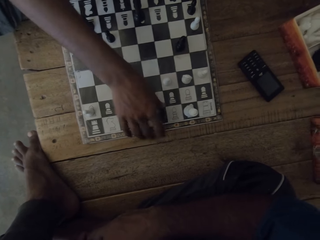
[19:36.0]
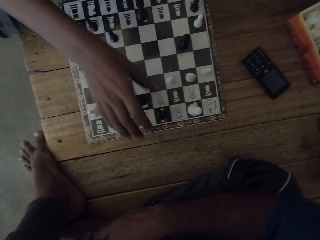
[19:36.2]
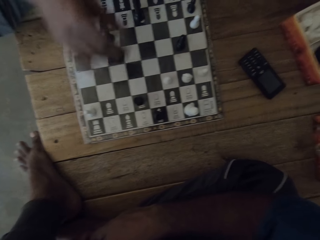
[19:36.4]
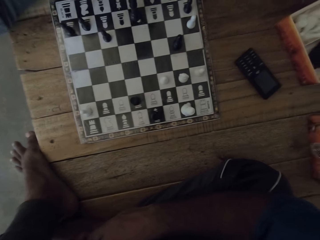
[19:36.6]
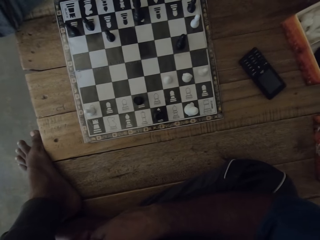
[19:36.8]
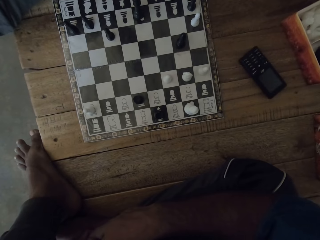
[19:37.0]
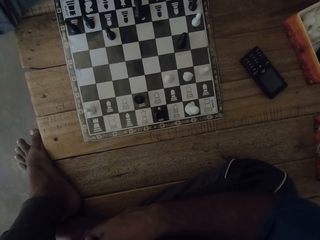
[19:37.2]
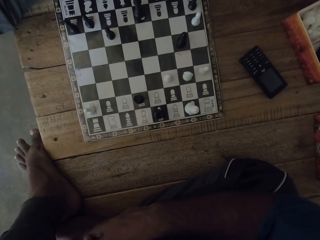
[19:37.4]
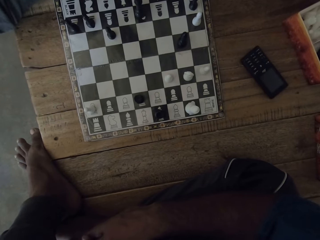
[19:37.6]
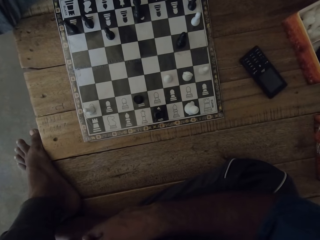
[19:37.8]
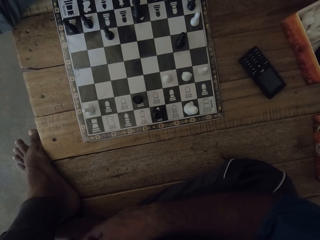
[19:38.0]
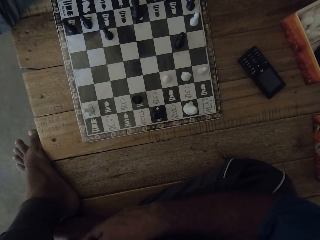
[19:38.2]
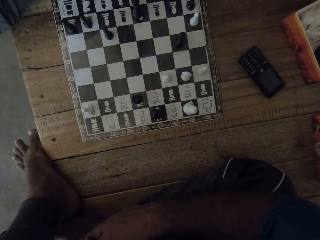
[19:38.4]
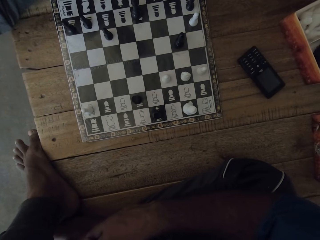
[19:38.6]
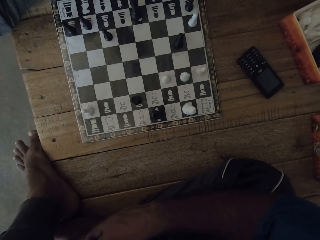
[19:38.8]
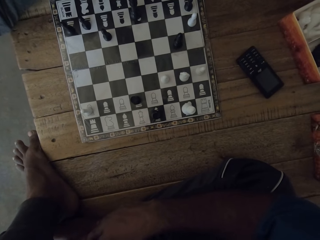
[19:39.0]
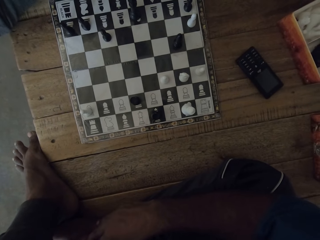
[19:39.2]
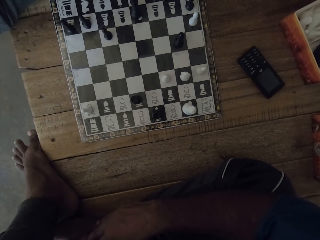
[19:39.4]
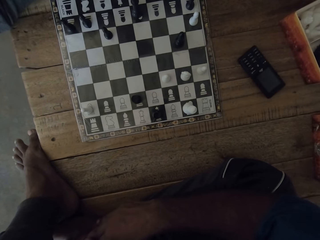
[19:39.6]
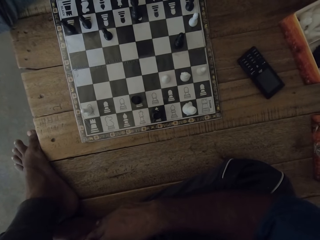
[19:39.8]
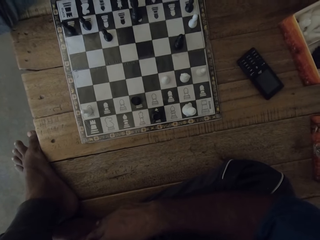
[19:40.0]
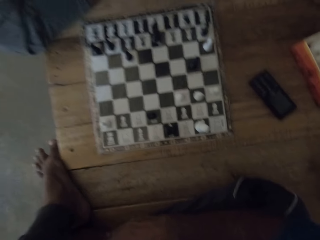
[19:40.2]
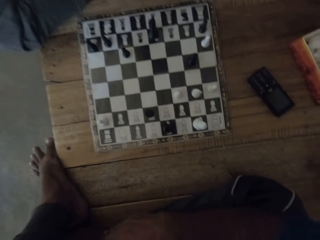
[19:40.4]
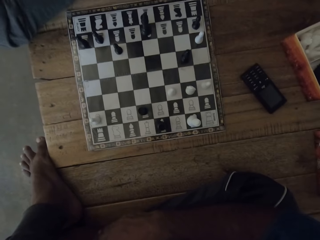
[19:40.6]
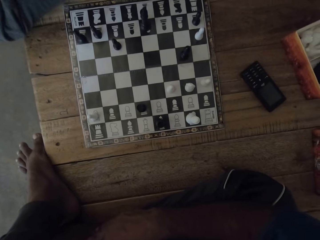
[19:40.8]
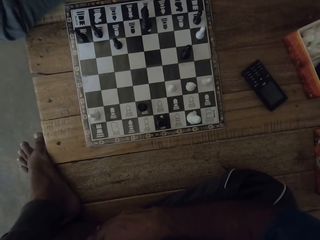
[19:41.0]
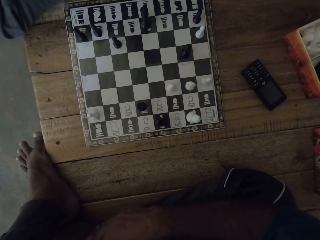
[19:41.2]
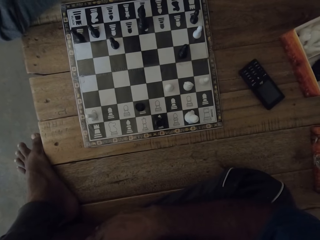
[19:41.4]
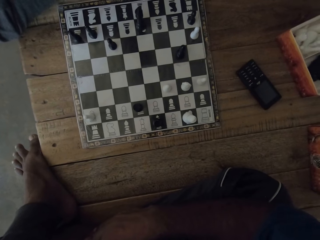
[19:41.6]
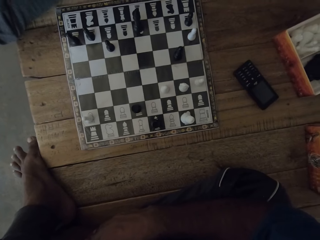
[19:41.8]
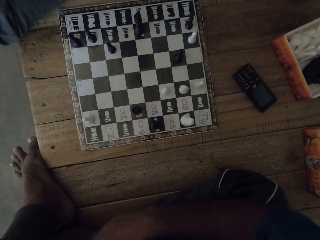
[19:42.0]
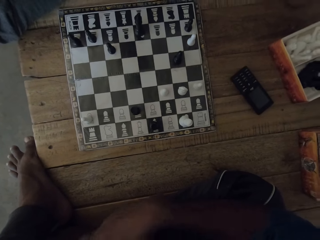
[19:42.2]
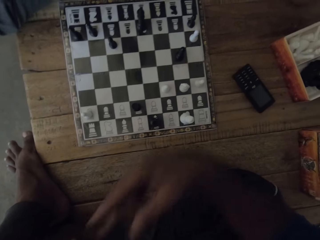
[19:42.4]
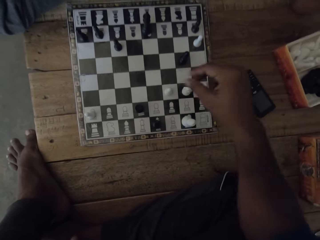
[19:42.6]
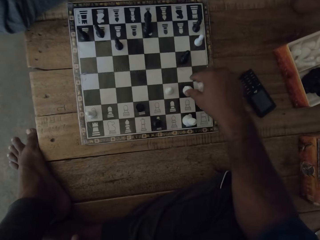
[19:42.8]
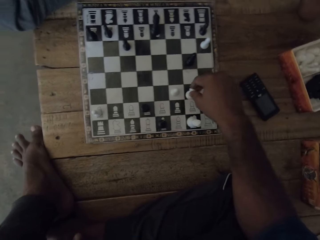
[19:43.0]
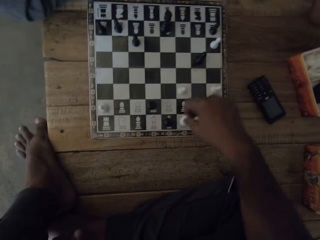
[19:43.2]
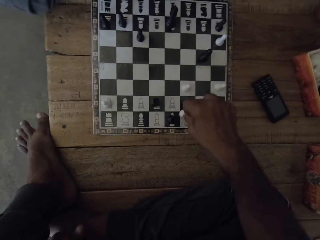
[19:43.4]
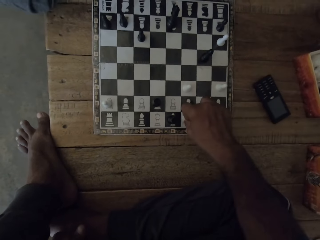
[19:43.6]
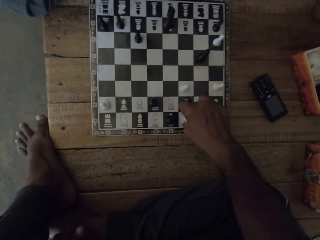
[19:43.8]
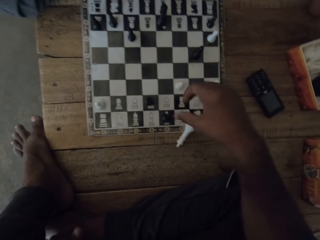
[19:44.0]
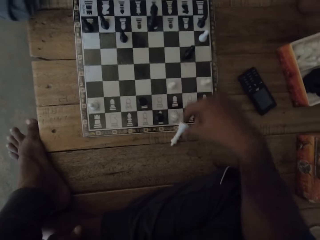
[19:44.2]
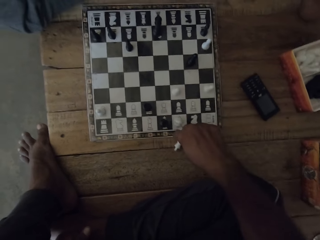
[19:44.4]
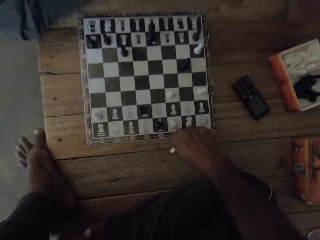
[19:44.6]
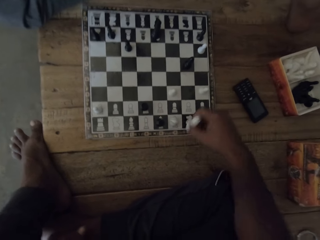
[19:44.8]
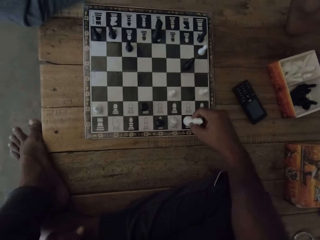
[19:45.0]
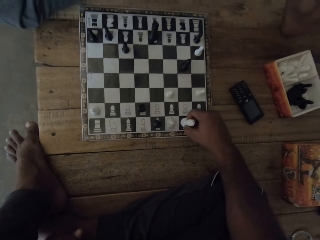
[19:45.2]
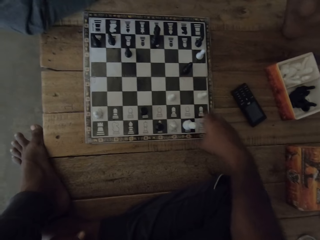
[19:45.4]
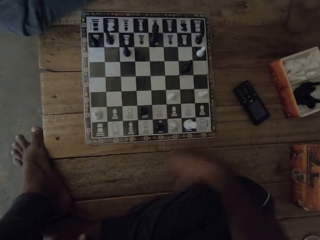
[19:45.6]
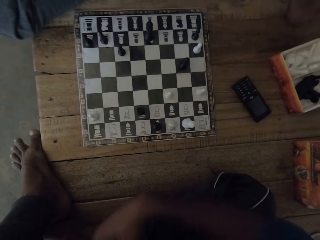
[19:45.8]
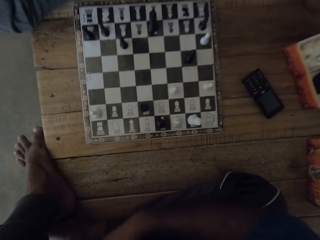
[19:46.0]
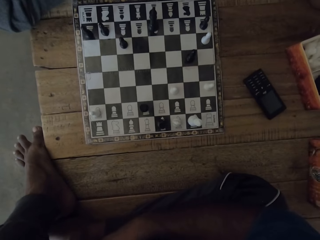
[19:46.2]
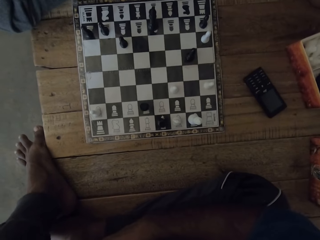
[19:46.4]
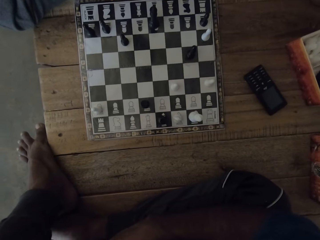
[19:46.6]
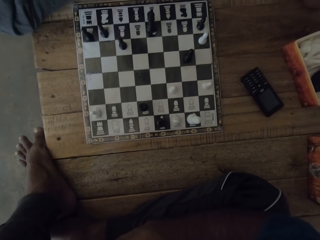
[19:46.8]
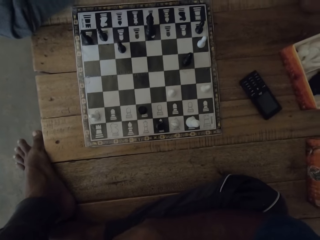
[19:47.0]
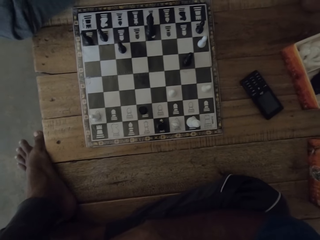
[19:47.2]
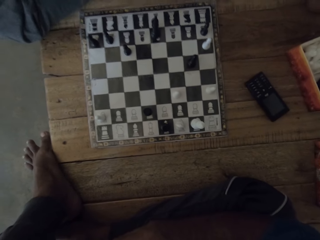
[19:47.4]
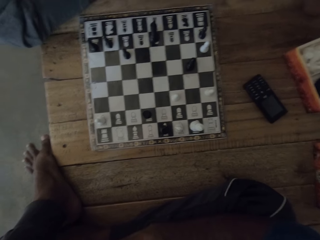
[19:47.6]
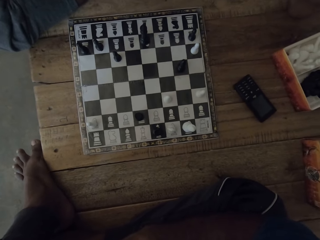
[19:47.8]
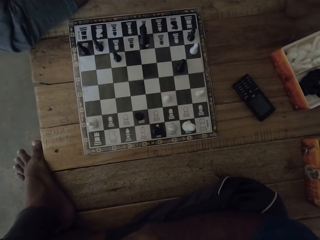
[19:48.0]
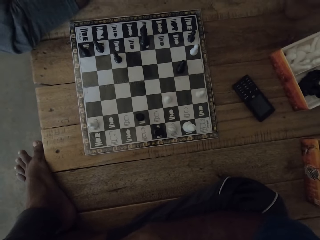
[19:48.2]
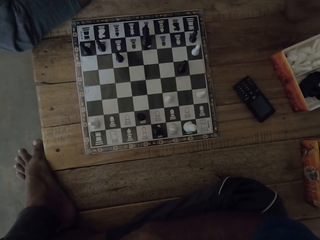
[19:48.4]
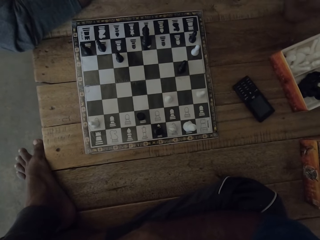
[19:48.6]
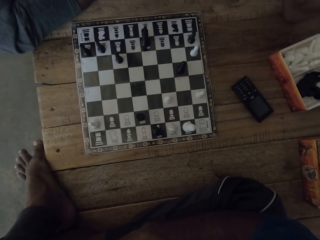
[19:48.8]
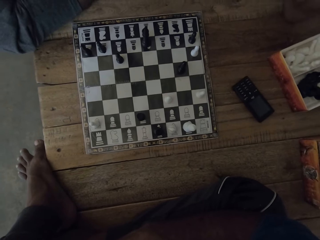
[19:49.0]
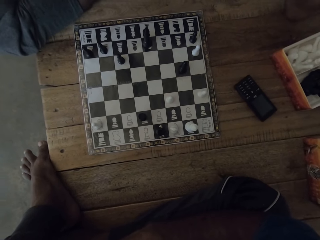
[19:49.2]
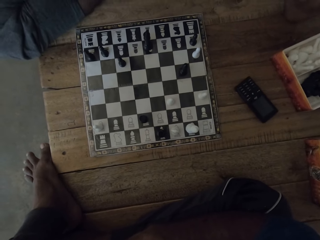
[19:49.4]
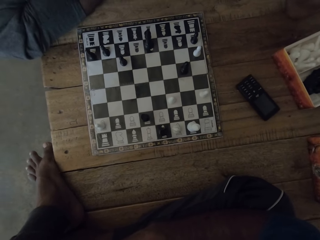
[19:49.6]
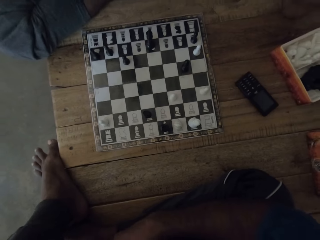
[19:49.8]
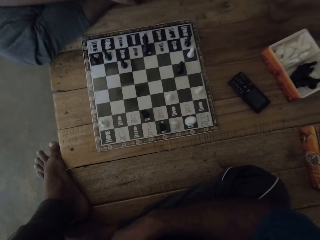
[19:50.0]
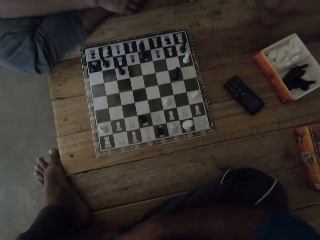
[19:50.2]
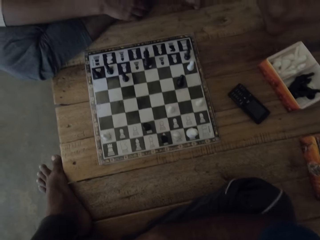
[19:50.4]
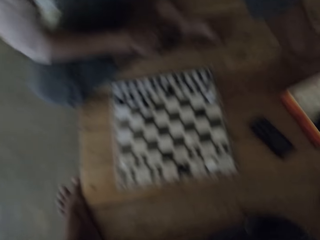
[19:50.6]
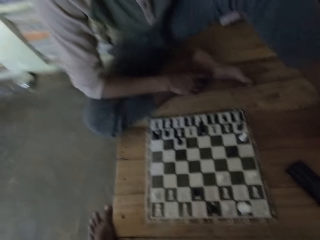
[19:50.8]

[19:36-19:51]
The camera wearer looks at the chess deck. They look at the chess deck again. They talk to a man. They hold the chess piece or pawn with the right hand. The man talks to the camera wearer. The camera wearer moves the chess piece with the right hand. They talk to the man, pick the pawn, and drop the pawn. They move the right hand. They look at the chess deck.

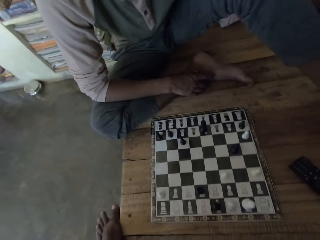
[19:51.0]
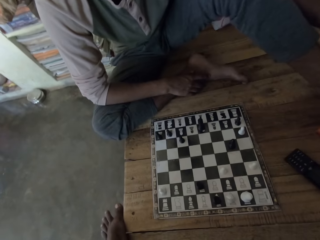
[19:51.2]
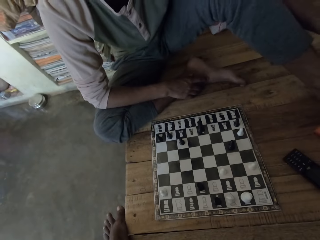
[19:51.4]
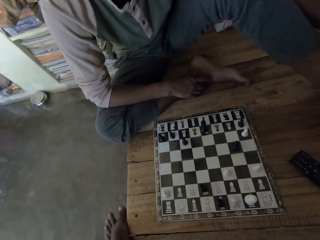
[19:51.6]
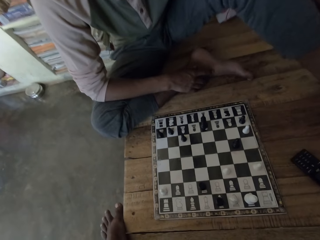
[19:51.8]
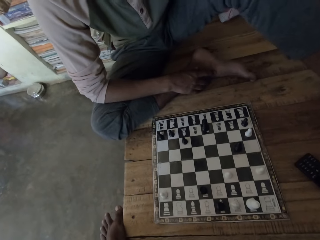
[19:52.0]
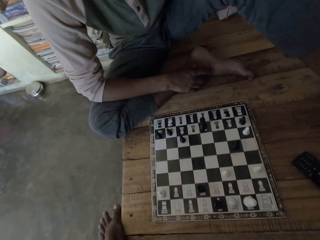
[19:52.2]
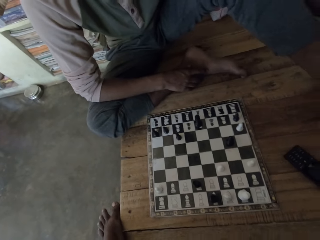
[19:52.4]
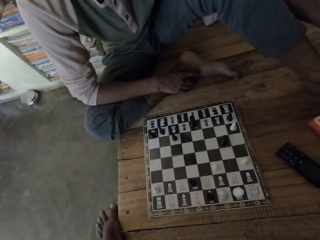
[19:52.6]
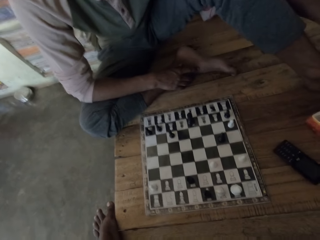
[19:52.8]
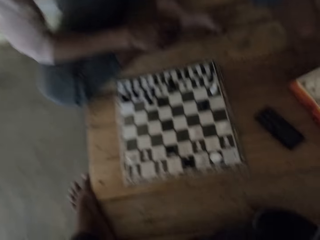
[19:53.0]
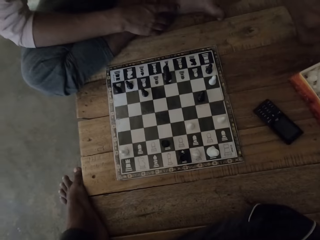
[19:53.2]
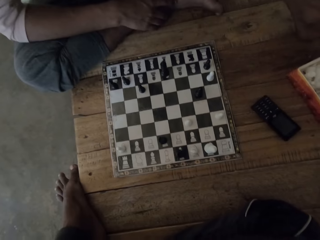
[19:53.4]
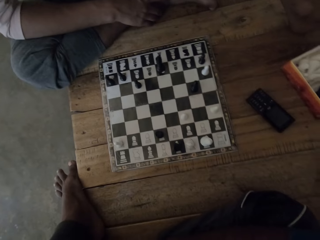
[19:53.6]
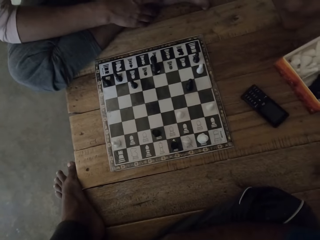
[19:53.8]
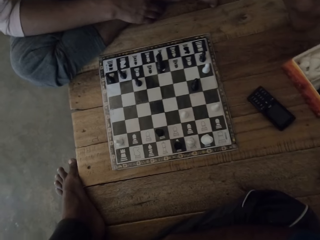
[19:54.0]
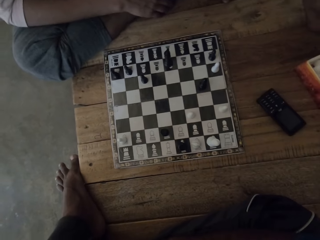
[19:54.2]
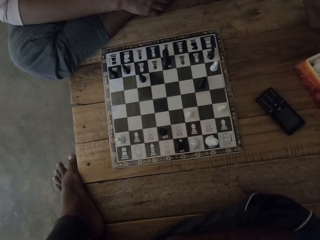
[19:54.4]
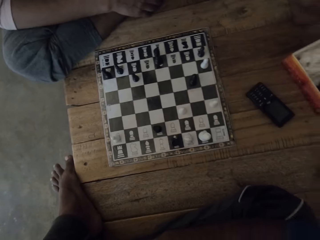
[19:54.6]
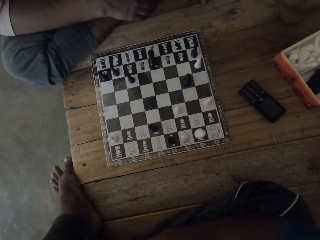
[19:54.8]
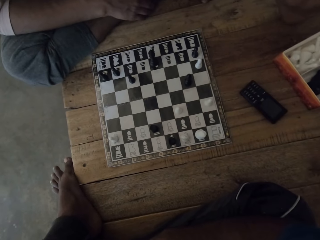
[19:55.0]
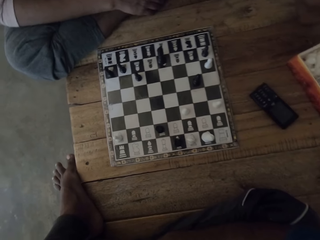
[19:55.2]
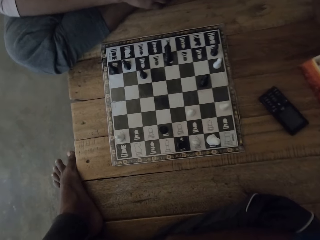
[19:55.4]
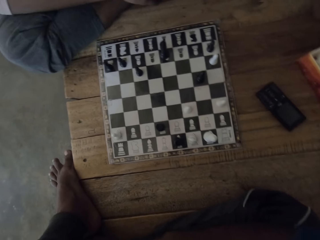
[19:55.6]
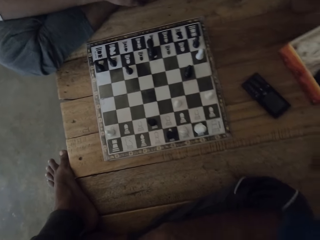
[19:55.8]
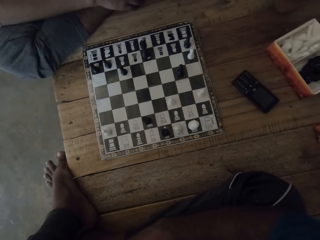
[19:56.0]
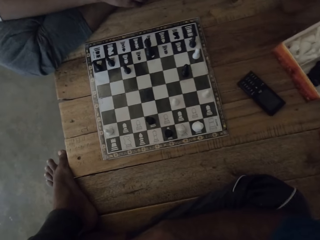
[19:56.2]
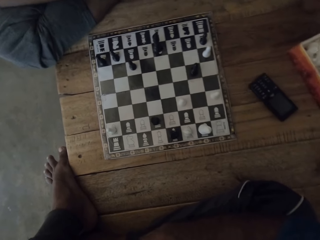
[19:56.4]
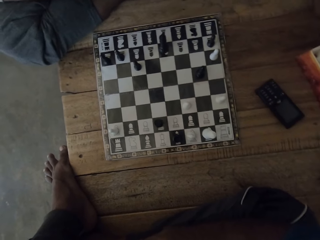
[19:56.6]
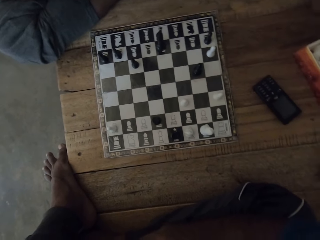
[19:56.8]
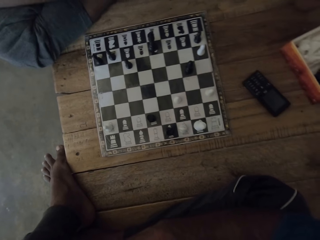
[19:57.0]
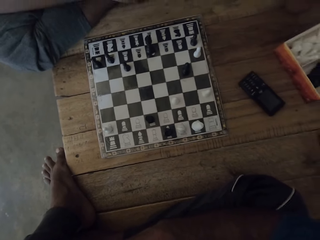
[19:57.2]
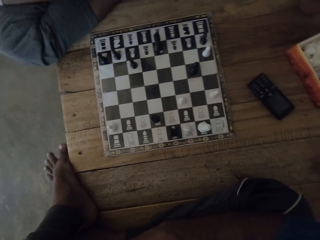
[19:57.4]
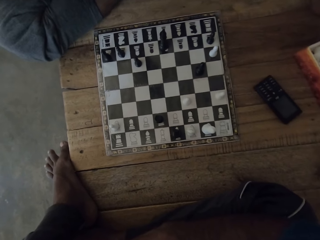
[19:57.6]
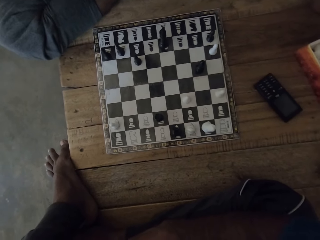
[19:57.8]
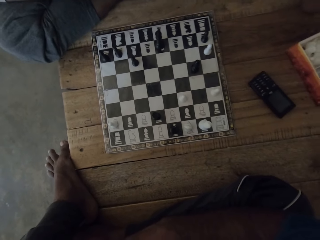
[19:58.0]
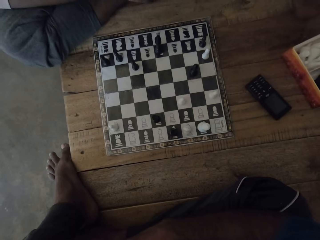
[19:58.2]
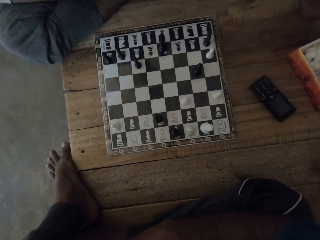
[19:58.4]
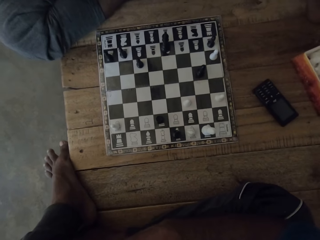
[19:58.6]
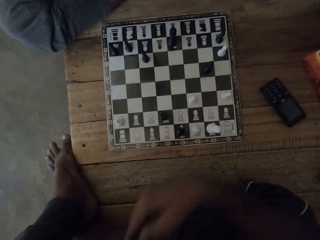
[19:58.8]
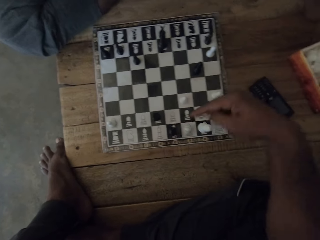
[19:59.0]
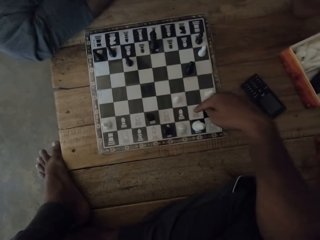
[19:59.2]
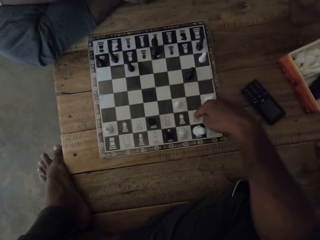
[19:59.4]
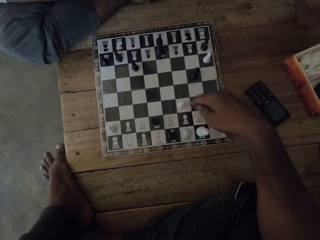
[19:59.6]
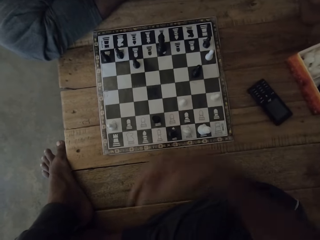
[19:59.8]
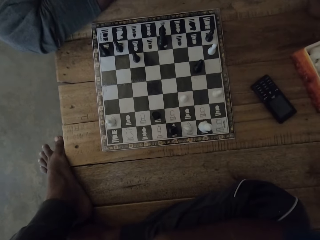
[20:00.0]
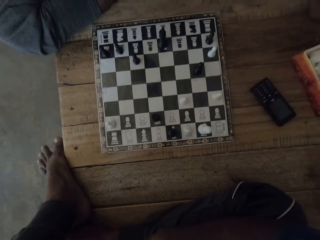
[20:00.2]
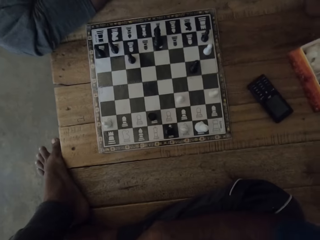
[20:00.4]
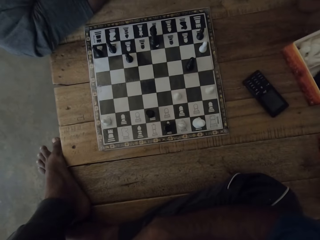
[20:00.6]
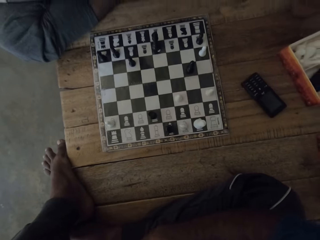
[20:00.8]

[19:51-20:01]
The camera wearer looks at the man ahead. They look at the chess deck. They look at the chess deck again. They move the right hand. They talk to the man and point.
